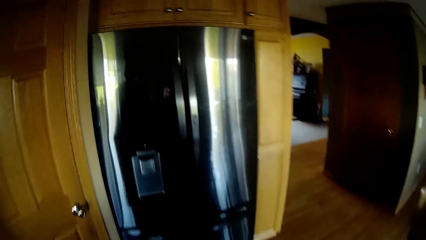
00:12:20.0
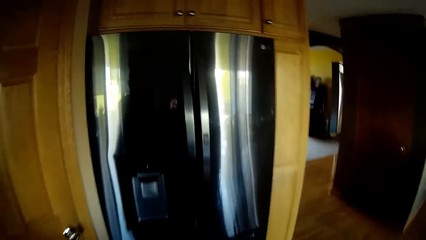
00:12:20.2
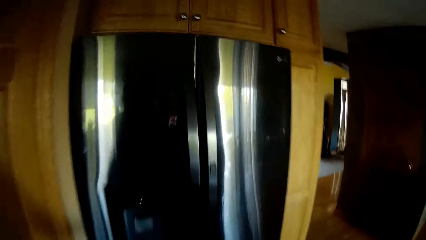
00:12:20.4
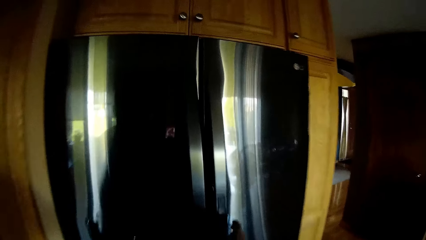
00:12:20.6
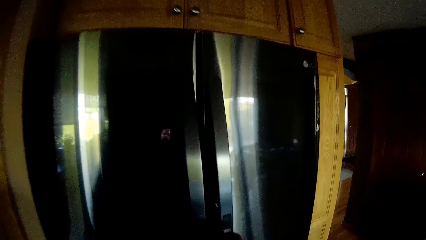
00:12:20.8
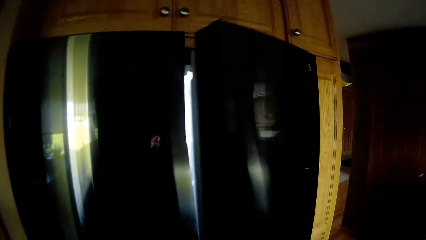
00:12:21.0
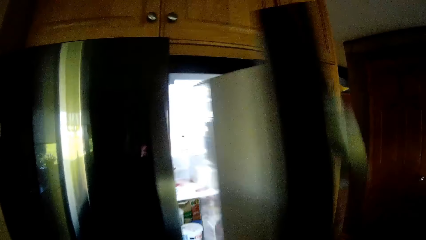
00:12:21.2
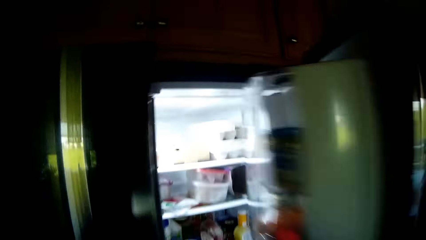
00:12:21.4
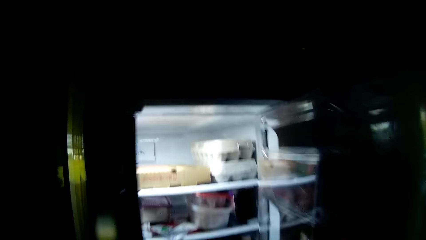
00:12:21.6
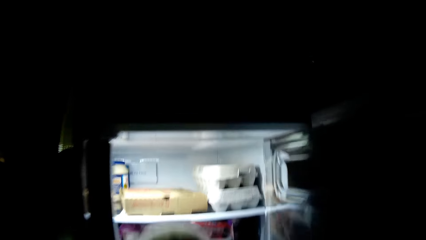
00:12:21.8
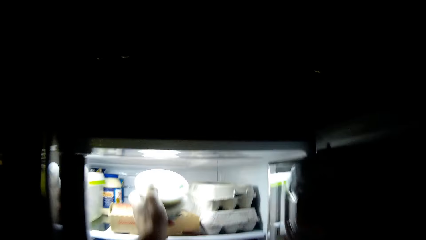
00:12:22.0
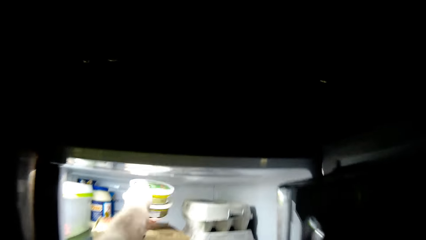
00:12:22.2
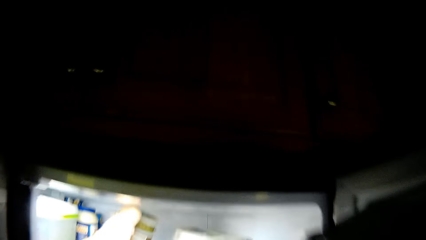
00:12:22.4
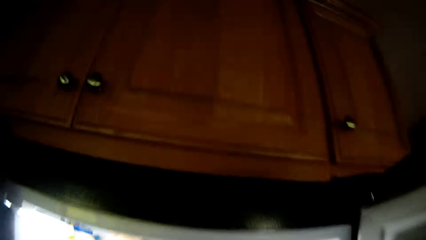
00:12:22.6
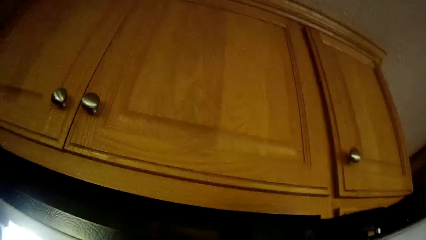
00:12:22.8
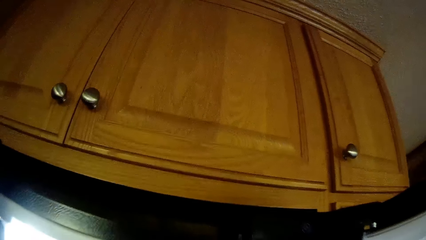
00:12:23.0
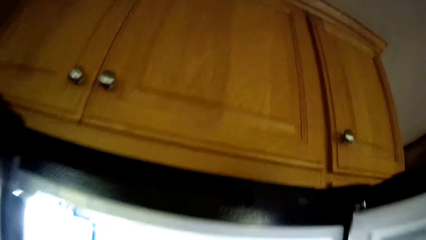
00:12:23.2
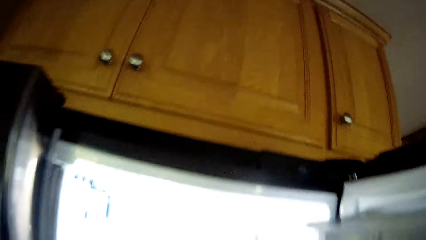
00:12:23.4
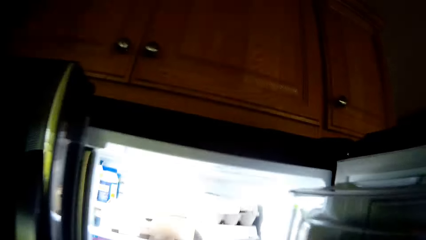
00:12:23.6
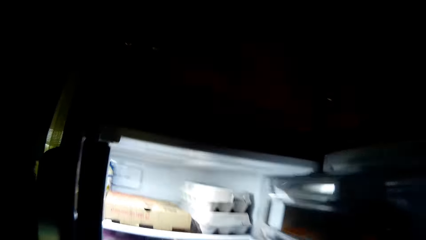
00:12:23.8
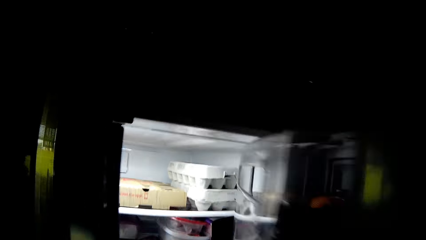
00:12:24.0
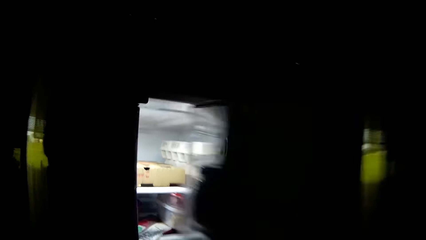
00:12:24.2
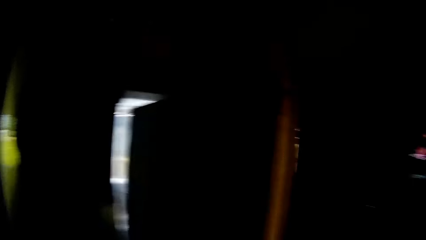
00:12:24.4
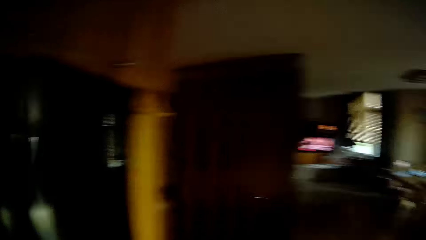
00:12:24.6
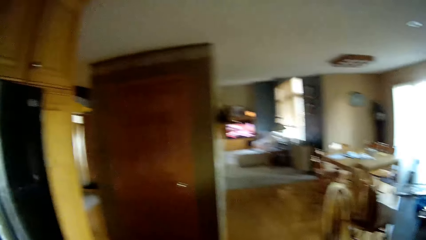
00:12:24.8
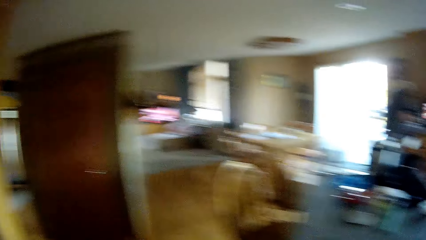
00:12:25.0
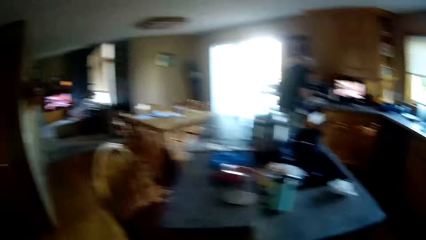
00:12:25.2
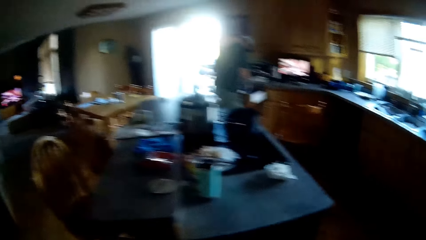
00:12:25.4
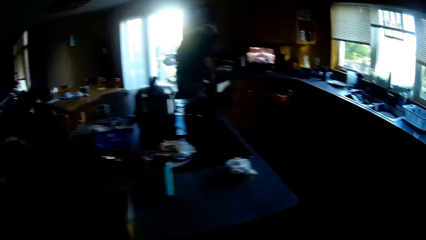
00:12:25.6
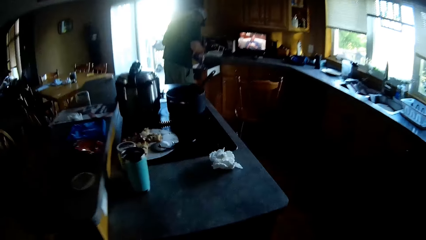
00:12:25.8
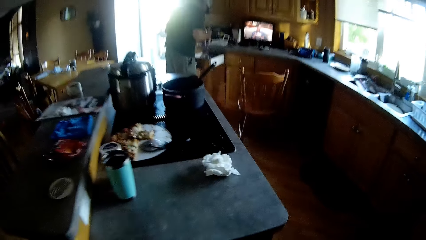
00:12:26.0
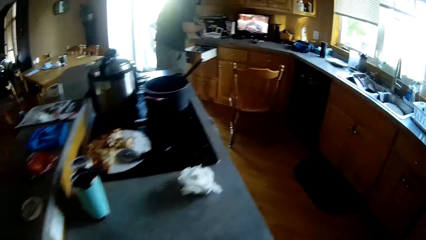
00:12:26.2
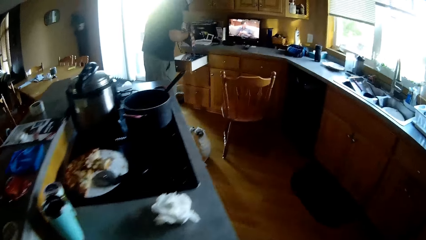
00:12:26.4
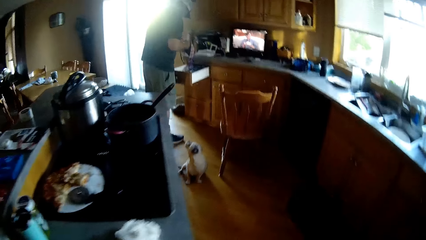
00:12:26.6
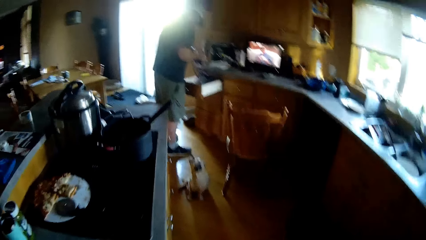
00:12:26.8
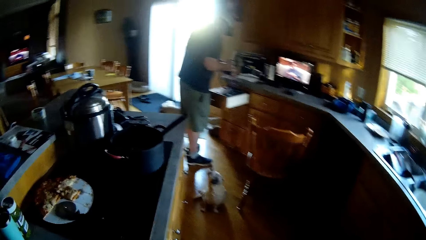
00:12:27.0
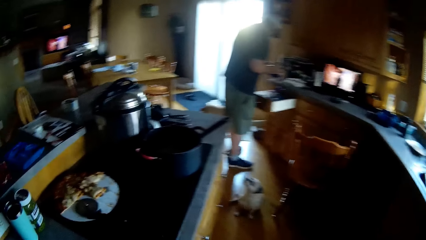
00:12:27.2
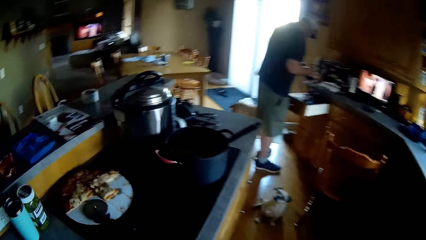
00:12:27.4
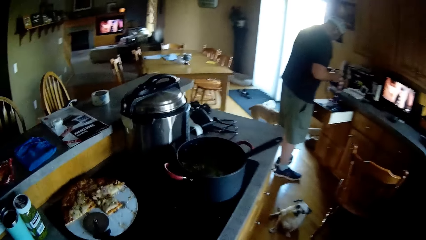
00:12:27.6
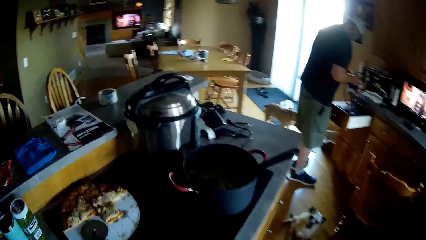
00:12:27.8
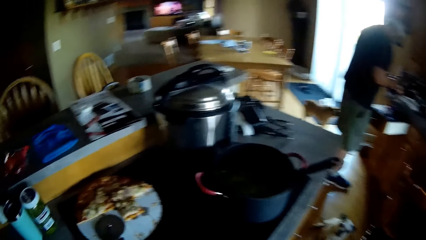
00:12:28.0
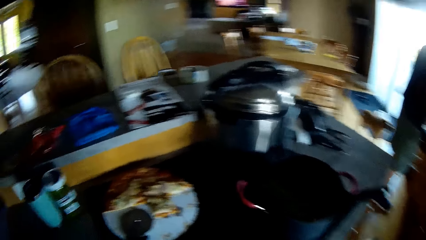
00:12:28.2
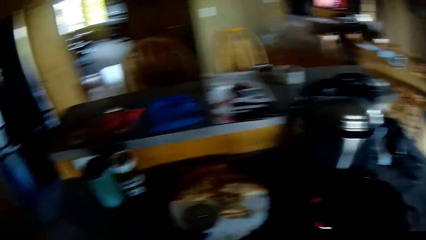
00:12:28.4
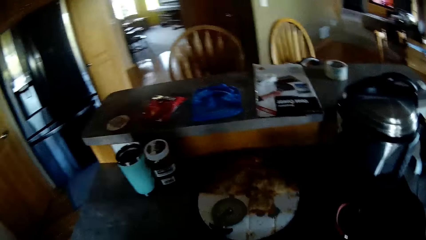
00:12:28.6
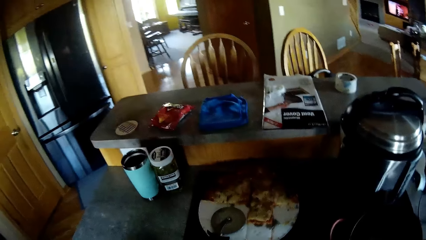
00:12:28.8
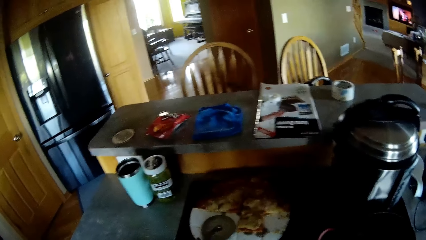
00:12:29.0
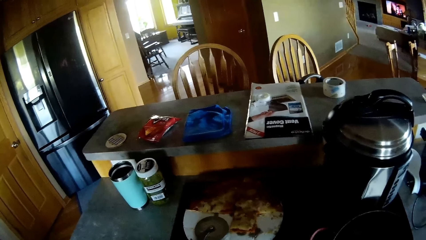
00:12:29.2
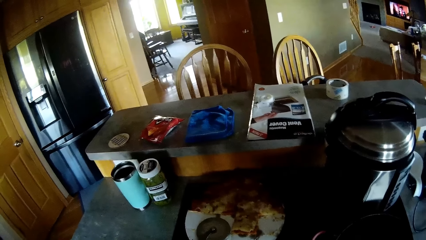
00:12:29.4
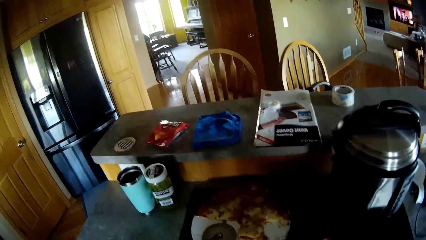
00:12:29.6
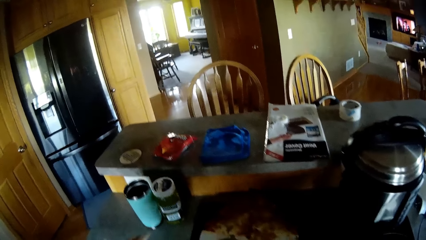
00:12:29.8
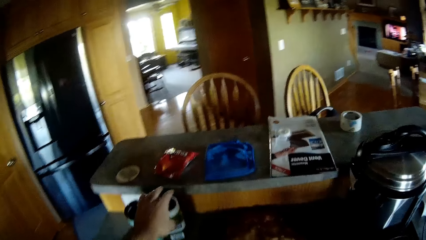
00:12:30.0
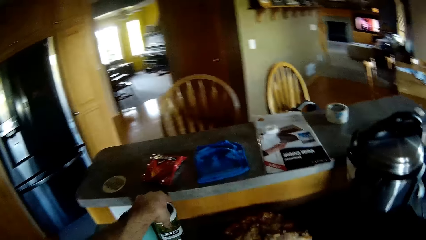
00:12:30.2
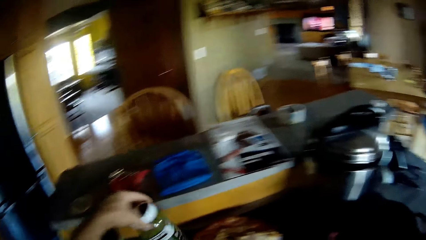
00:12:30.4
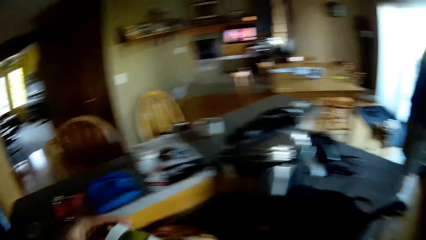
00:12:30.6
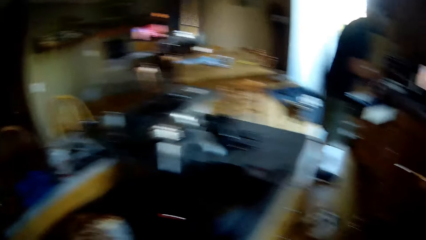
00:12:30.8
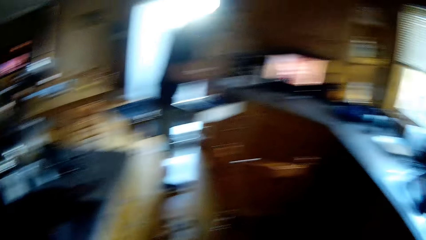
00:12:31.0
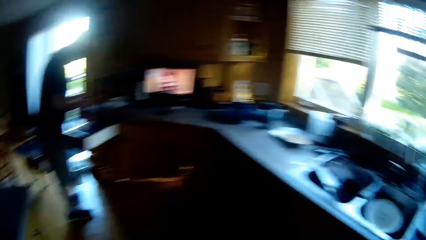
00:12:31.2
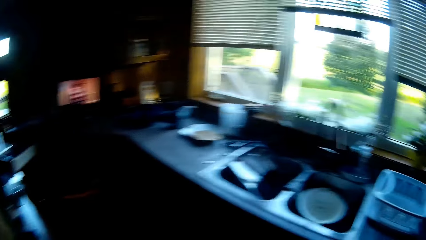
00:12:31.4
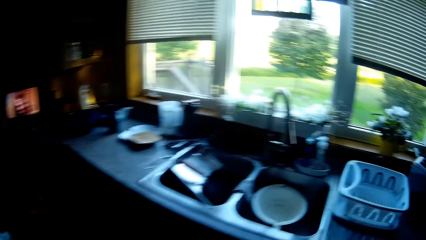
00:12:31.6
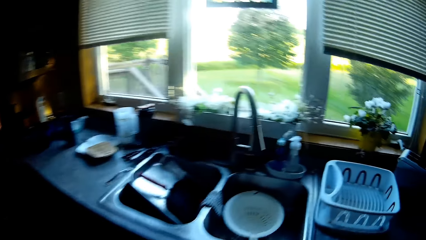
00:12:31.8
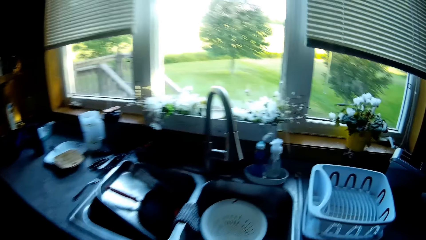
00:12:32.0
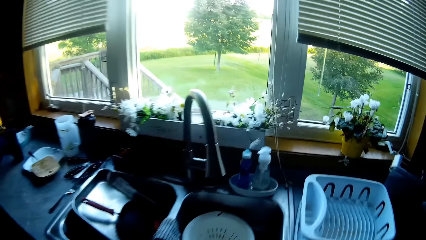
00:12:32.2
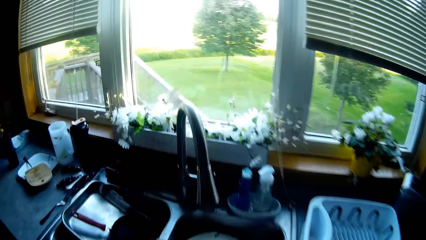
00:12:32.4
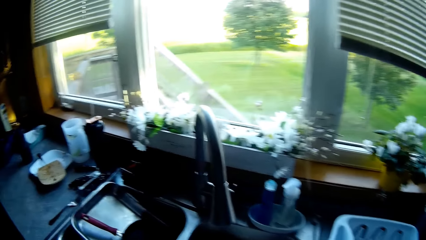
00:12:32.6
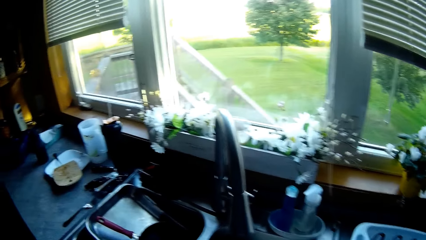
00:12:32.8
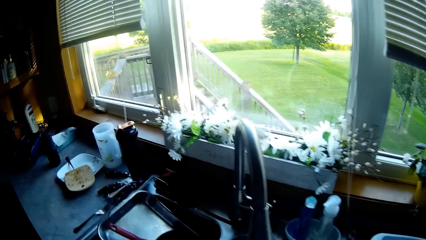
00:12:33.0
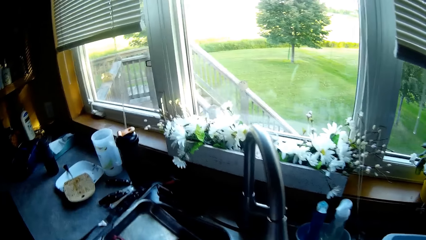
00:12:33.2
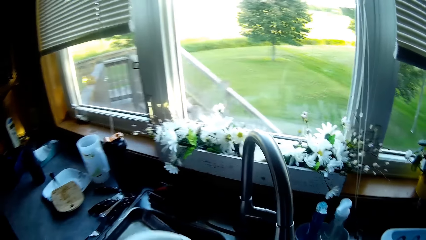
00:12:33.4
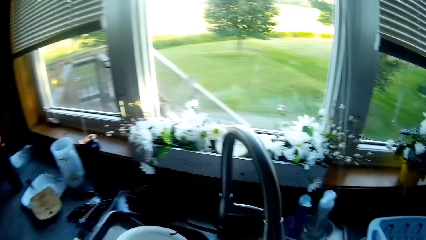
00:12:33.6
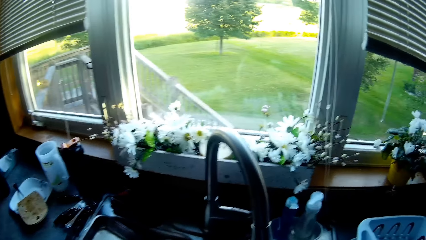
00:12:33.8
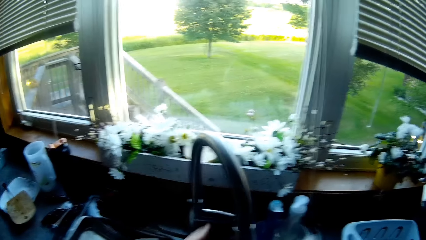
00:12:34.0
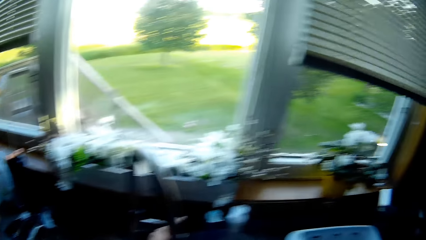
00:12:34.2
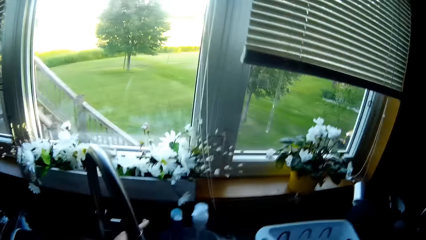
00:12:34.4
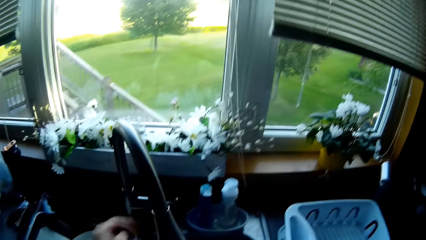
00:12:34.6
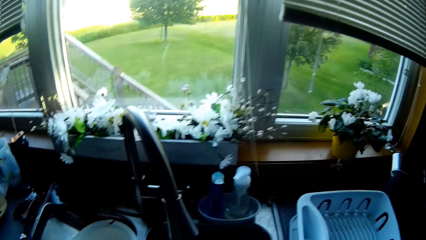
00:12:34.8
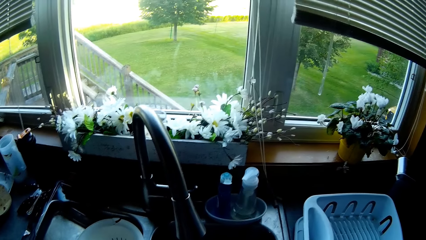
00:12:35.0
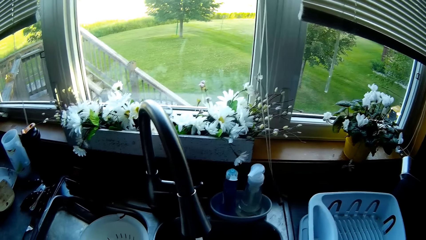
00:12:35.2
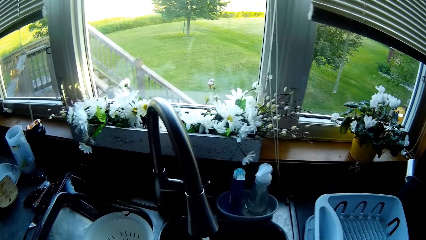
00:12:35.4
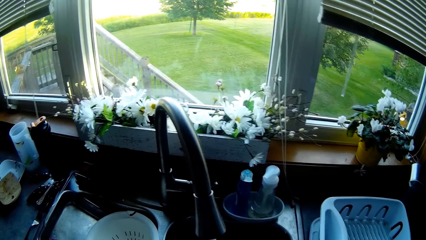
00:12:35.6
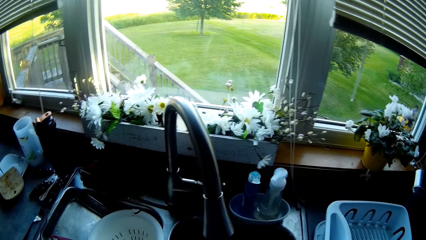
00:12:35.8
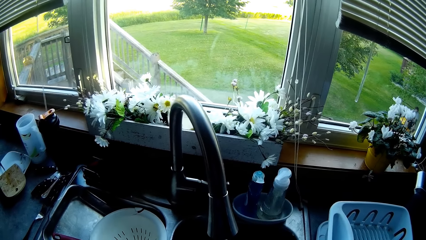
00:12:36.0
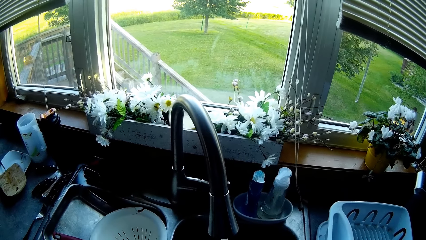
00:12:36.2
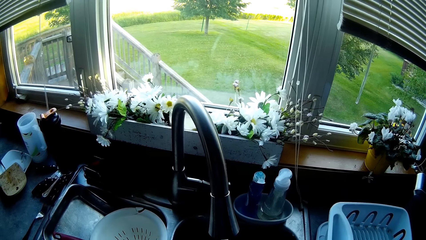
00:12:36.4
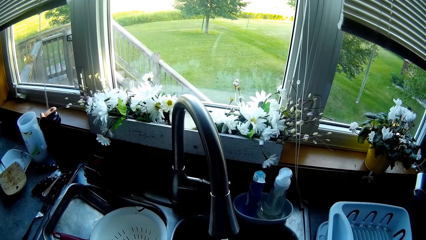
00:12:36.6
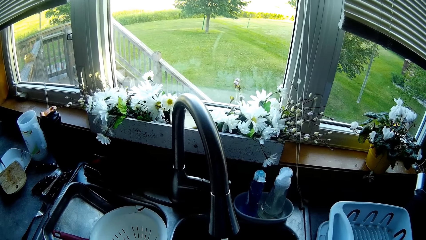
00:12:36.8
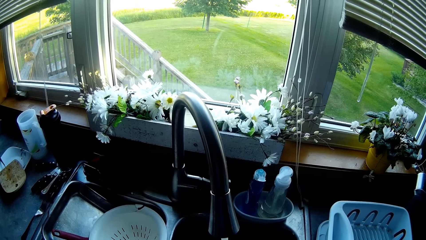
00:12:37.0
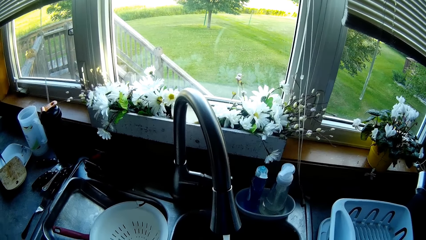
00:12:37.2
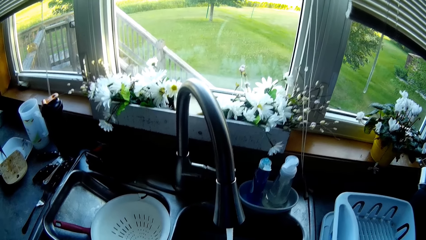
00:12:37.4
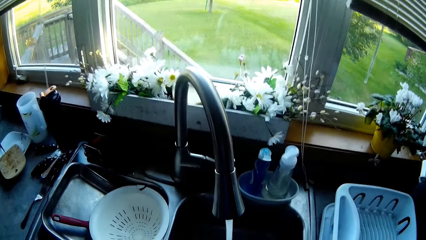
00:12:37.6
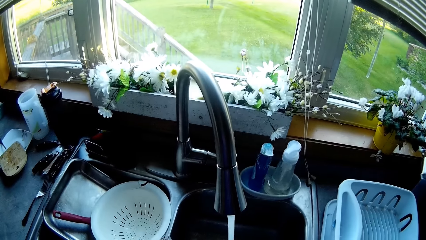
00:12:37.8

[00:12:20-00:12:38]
The camera wearer walks towards the fridge. She opens the fridge with her right hand. She drops two plastic containers in the fridge with her left hand. She closes the fridge. She picks up a bottle from the countertop with her left hand. She moves close to the sink. She turns on the faucet with her left hand.
